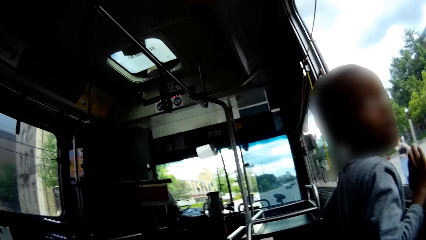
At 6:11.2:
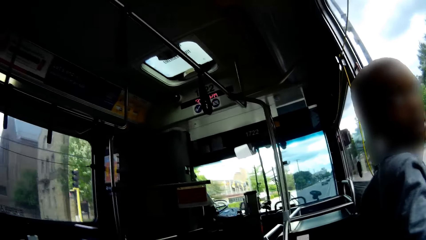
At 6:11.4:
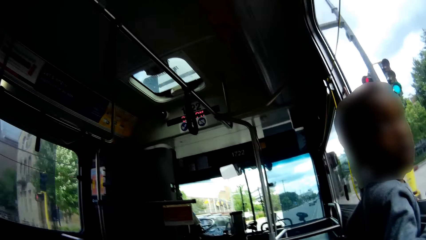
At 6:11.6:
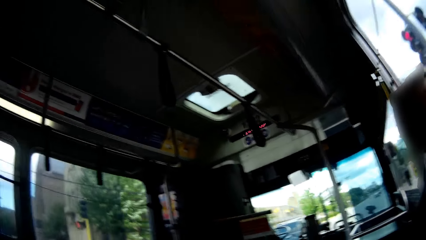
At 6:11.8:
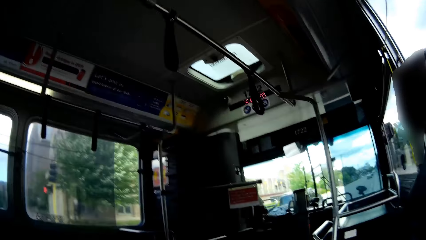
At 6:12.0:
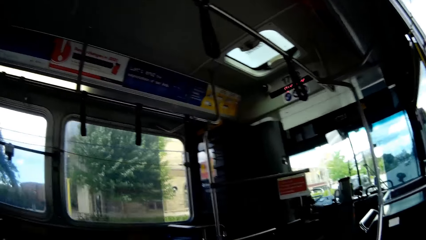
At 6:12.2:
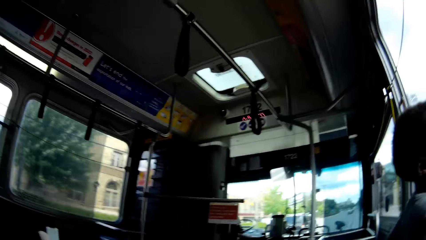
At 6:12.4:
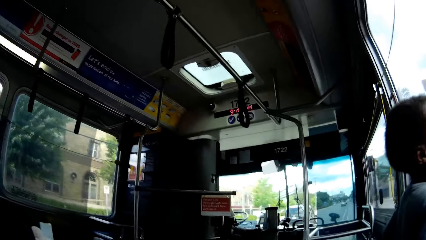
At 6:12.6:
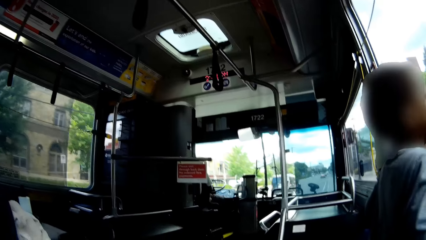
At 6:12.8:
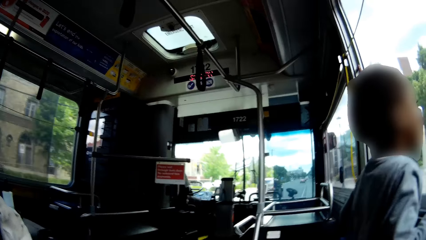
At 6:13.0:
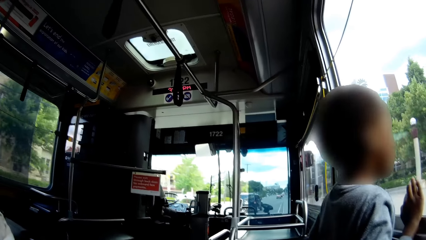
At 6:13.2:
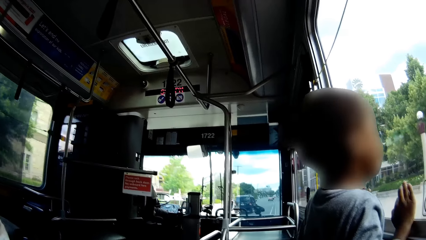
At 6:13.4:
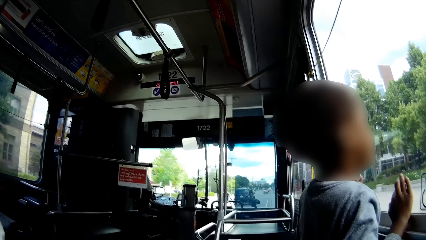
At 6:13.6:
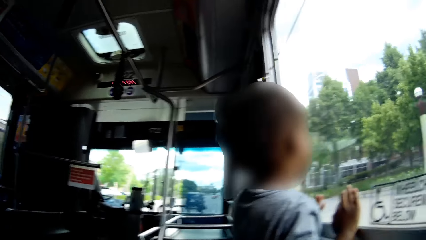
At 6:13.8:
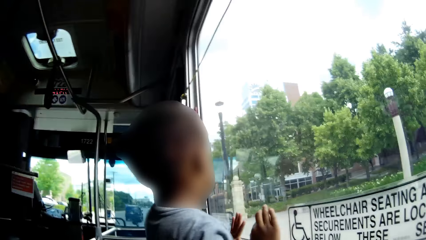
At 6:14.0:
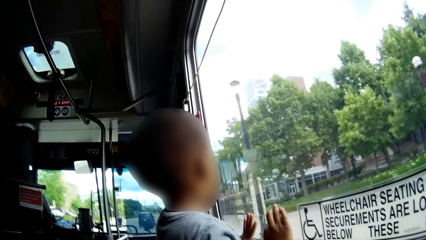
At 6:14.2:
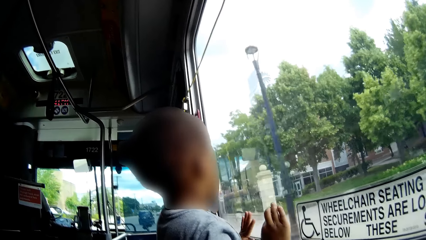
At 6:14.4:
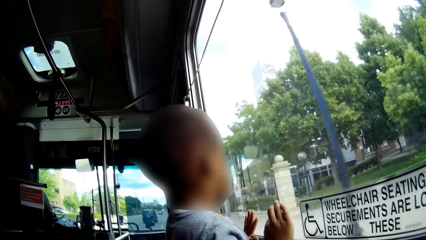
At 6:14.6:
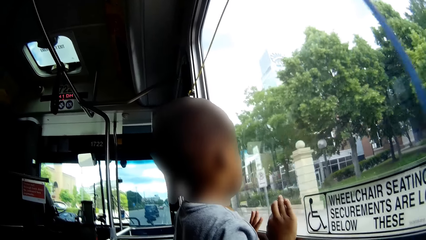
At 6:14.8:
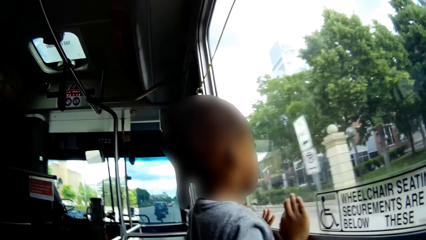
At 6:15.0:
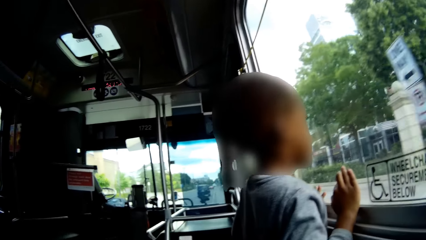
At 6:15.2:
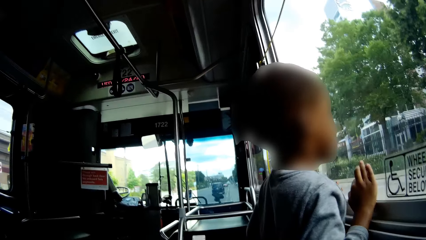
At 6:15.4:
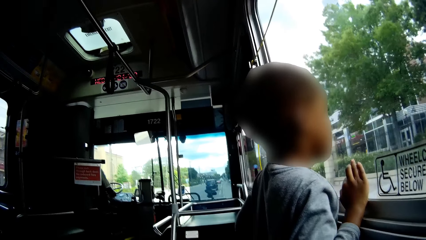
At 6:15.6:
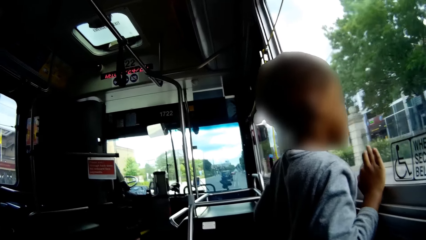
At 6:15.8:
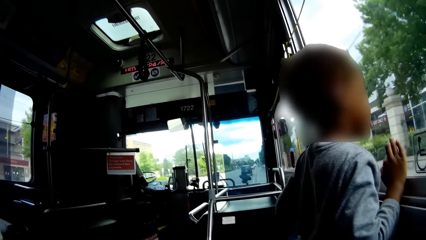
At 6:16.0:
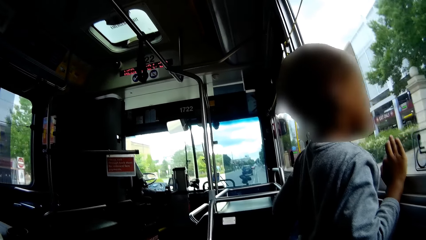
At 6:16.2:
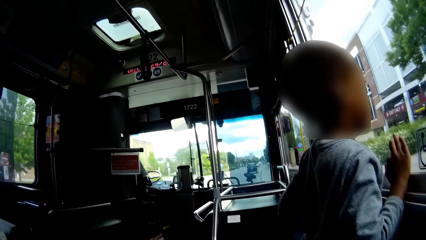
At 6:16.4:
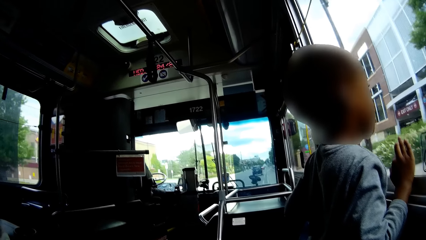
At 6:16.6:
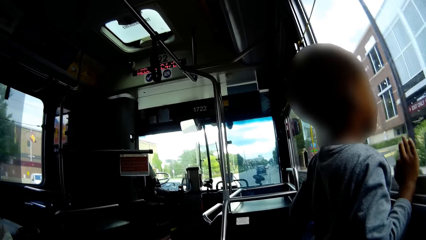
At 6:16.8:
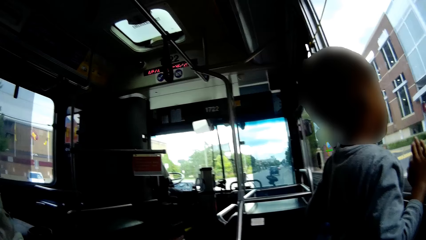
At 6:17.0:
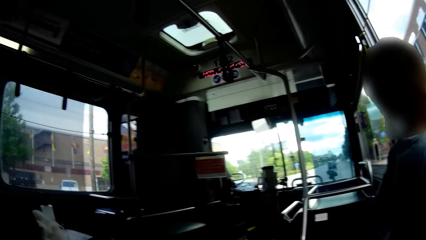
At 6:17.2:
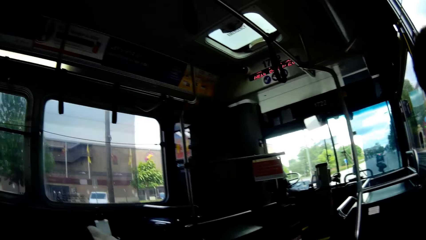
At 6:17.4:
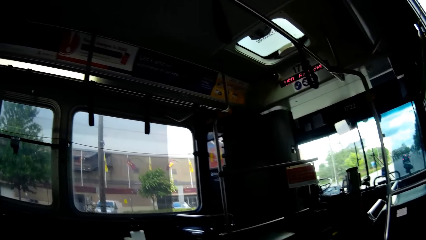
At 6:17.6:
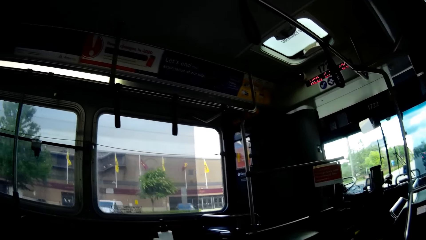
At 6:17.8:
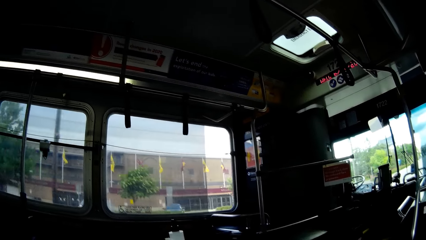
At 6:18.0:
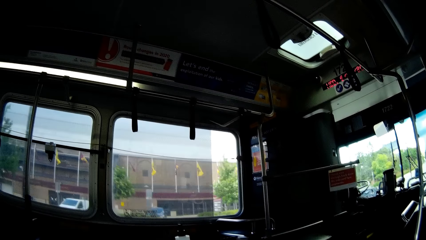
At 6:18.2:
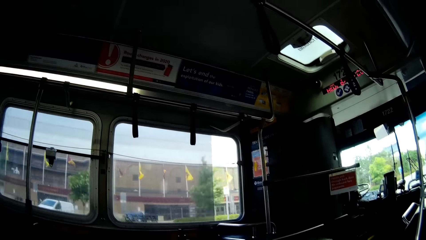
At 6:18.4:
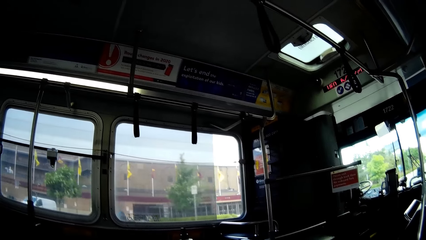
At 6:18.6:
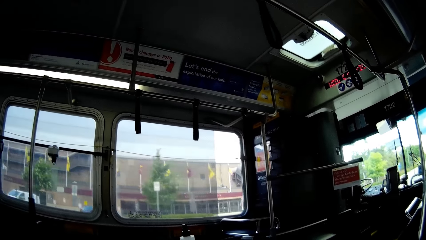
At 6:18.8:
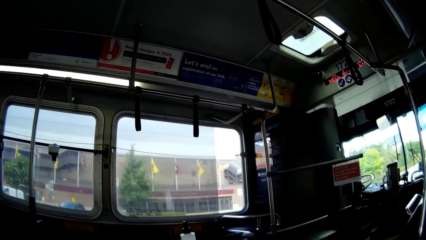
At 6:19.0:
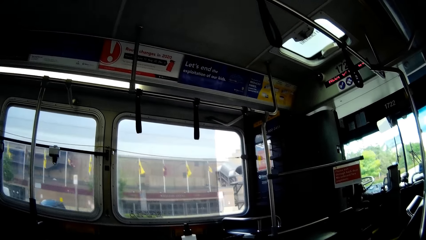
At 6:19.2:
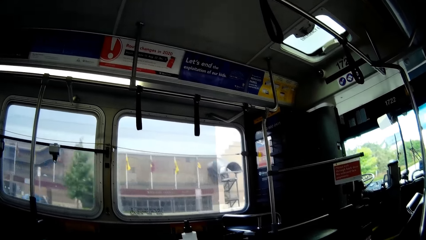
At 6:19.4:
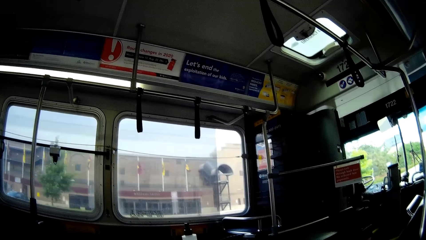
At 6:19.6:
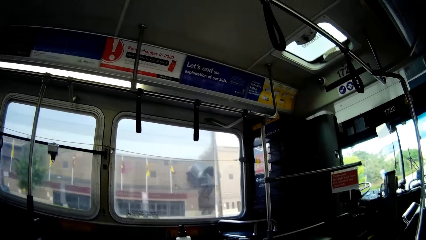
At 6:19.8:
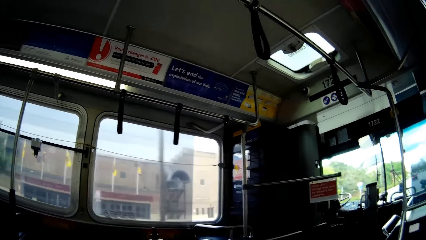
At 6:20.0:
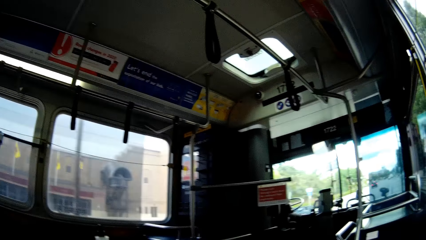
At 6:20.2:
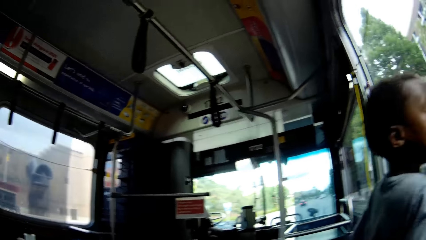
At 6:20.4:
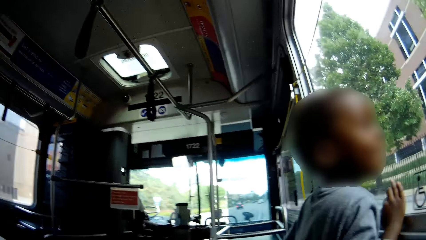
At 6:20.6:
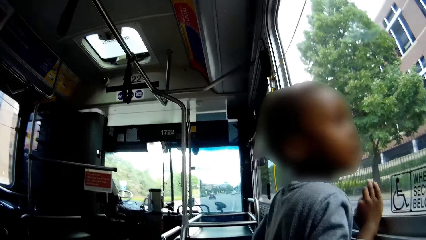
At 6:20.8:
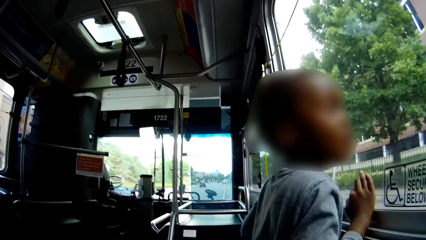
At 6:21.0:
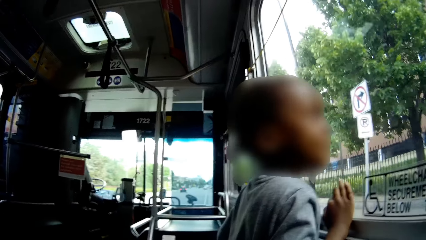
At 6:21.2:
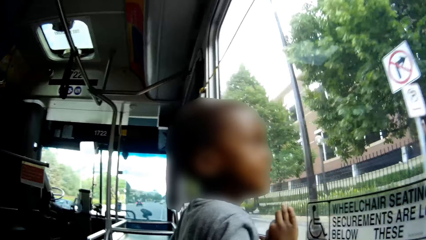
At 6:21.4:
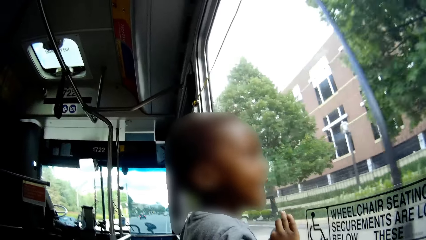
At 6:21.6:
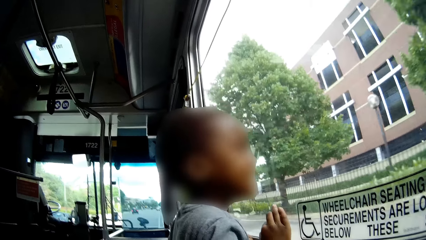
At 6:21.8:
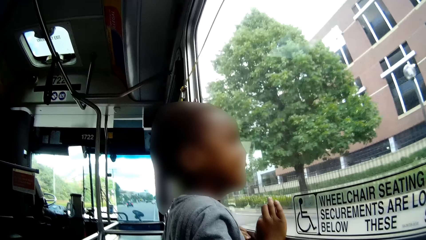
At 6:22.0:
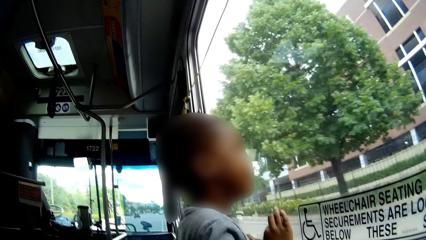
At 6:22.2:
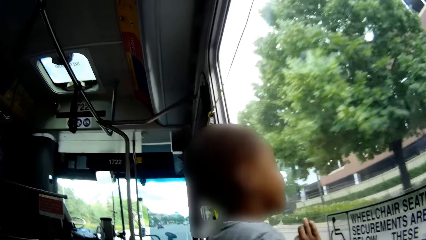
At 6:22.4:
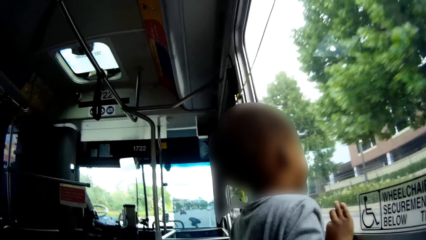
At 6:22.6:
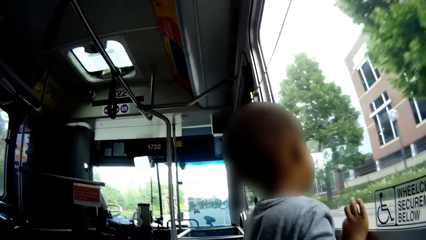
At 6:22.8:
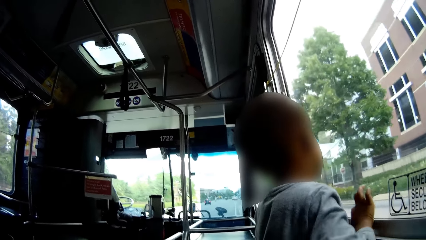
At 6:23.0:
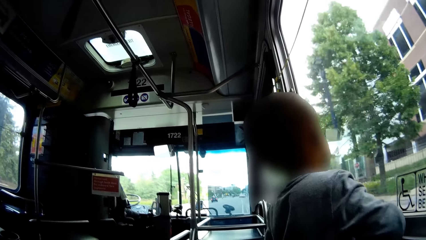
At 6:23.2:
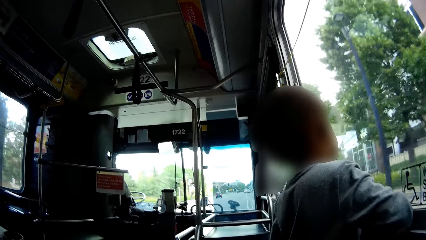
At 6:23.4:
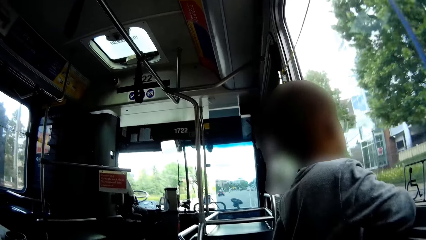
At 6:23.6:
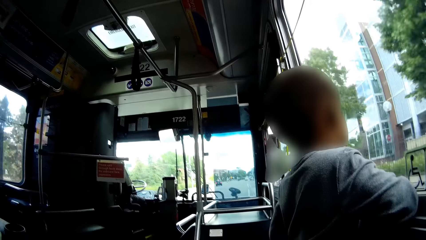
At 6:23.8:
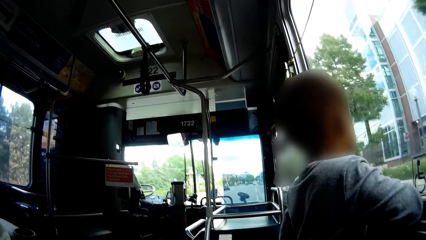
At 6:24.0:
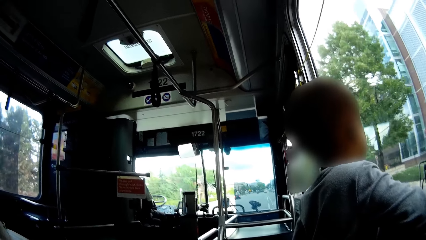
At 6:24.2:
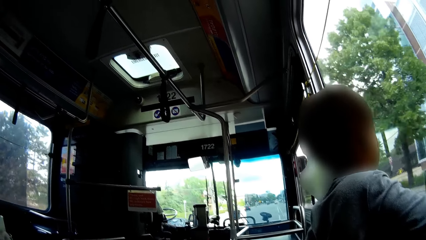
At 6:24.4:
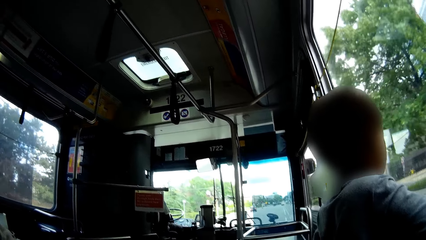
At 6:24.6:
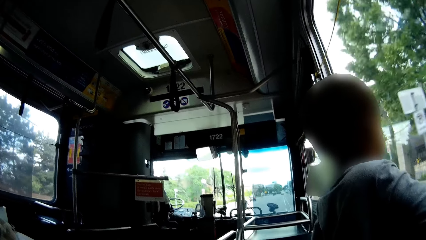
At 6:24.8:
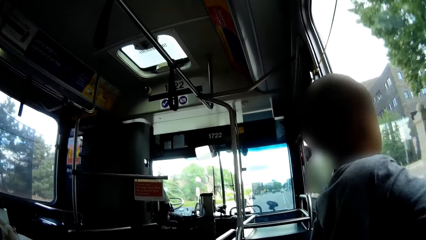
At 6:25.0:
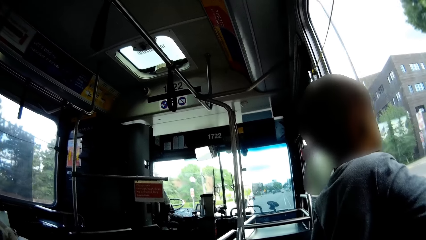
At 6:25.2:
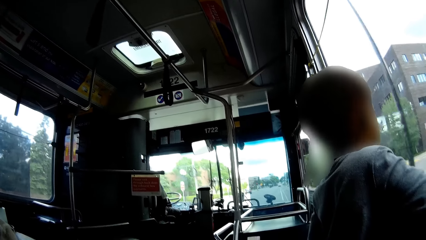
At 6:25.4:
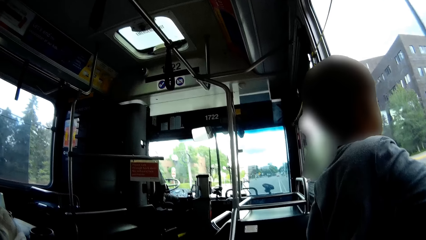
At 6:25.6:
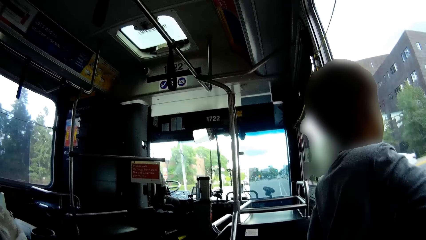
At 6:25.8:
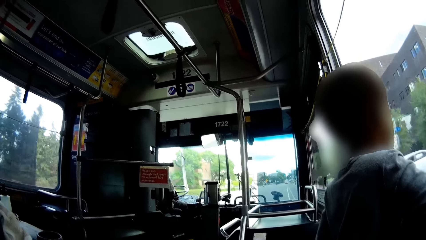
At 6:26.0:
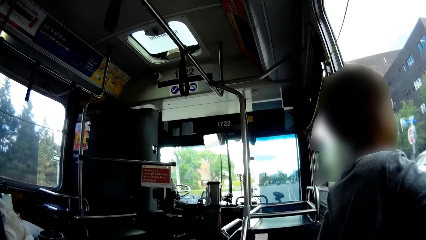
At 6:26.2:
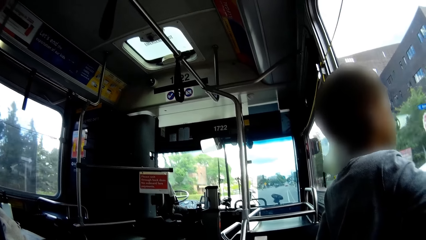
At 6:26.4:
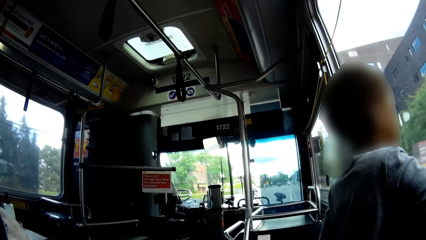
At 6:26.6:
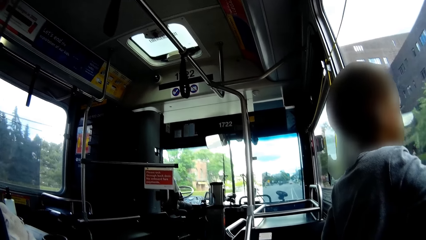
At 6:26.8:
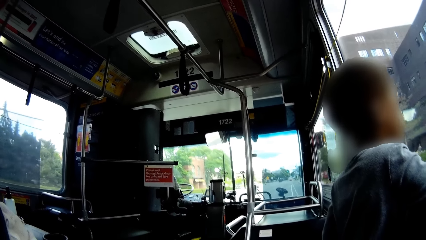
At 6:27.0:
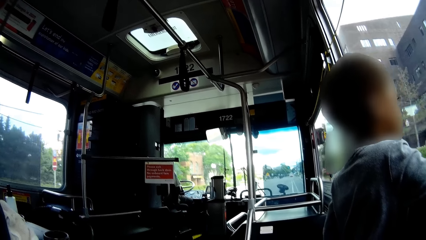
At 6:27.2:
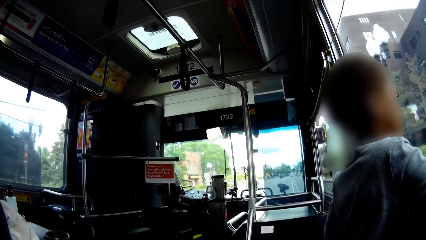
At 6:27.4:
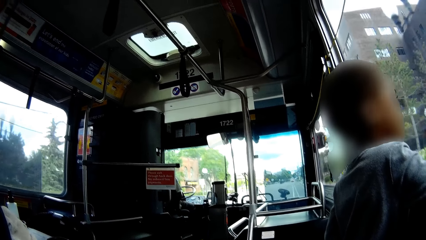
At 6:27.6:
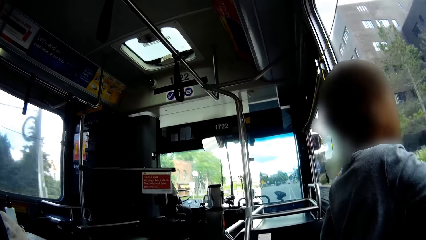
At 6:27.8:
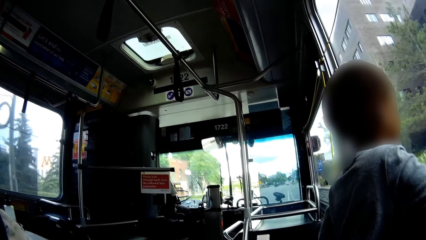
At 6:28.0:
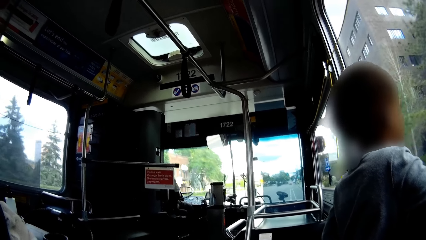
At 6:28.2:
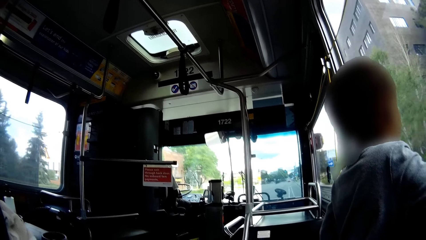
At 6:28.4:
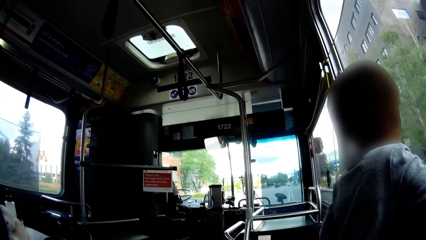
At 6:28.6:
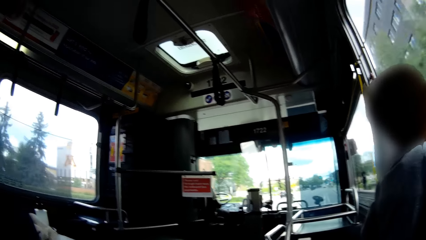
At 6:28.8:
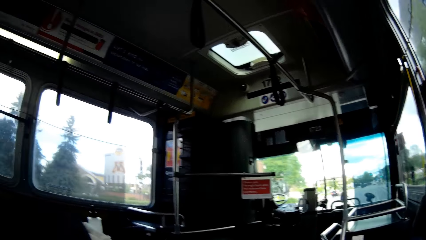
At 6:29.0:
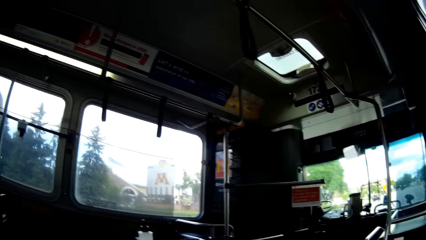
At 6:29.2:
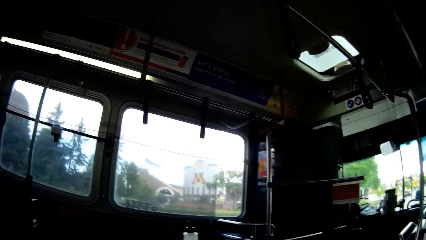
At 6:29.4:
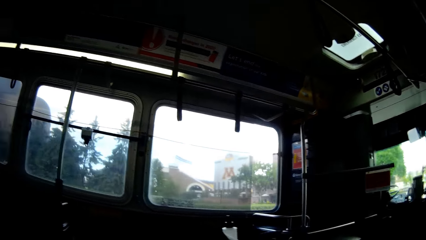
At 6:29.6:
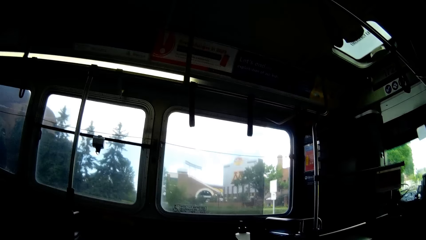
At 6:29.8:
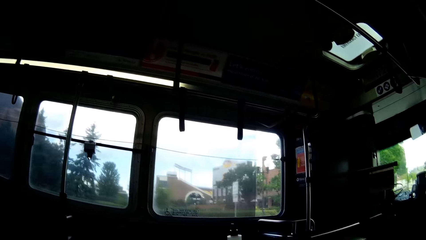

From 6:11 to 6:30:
The boy places both hands on the window in the bus.
